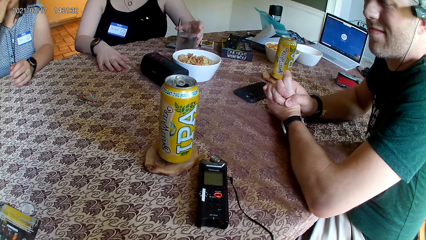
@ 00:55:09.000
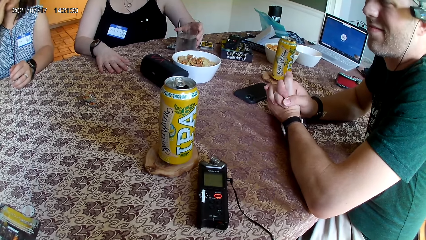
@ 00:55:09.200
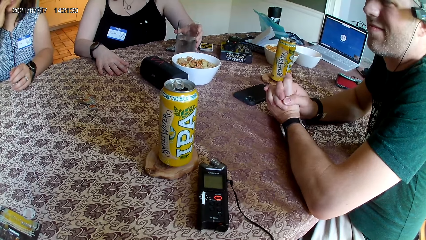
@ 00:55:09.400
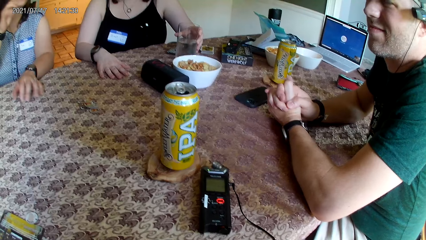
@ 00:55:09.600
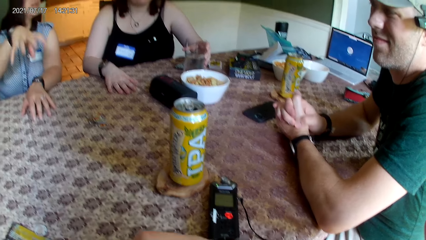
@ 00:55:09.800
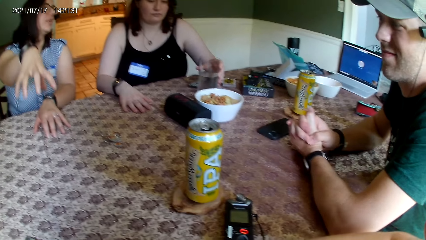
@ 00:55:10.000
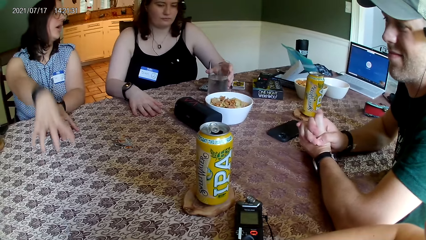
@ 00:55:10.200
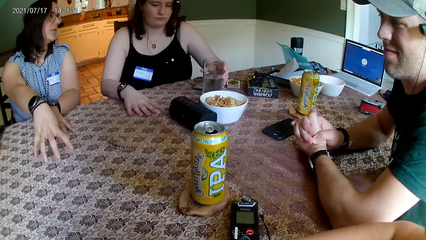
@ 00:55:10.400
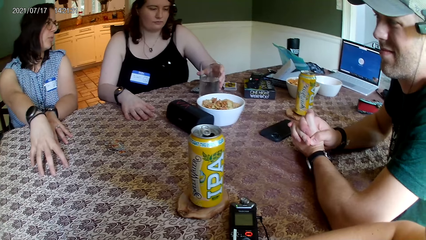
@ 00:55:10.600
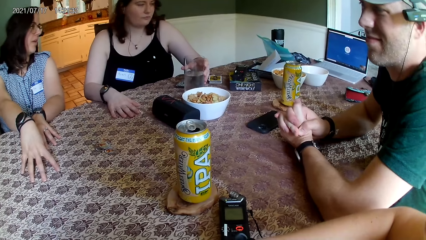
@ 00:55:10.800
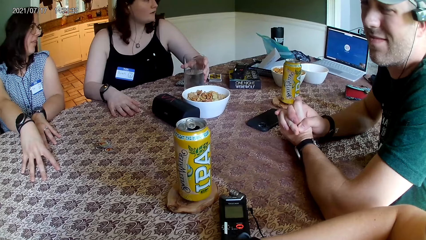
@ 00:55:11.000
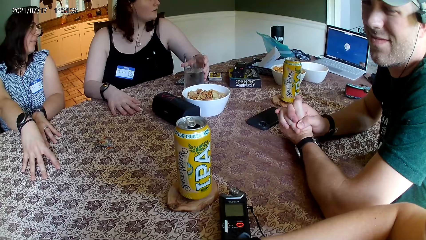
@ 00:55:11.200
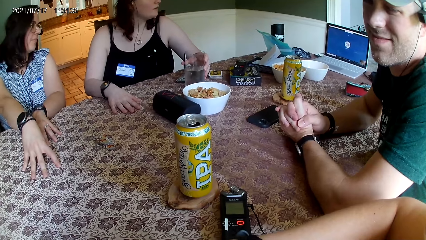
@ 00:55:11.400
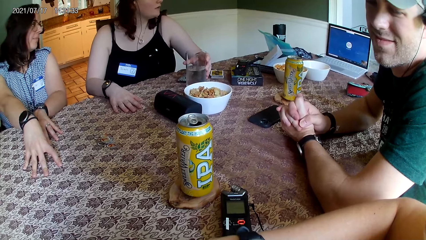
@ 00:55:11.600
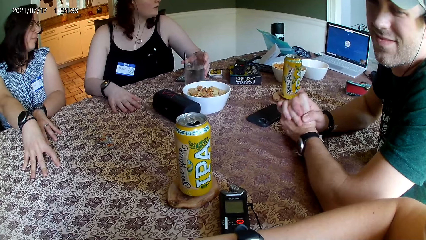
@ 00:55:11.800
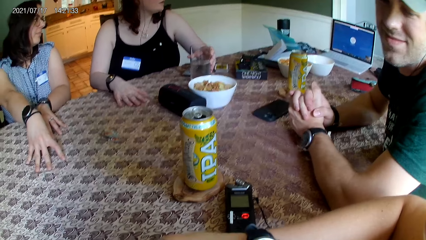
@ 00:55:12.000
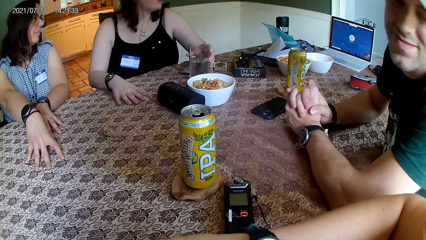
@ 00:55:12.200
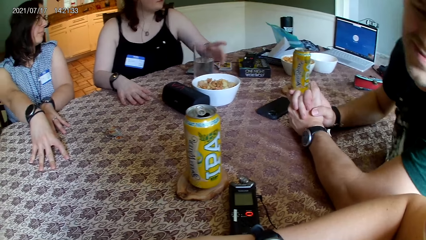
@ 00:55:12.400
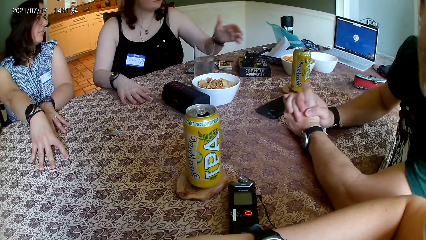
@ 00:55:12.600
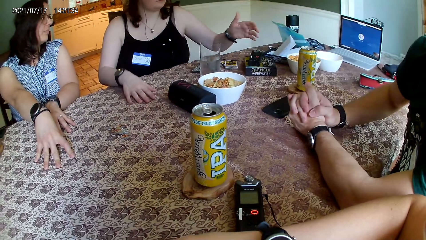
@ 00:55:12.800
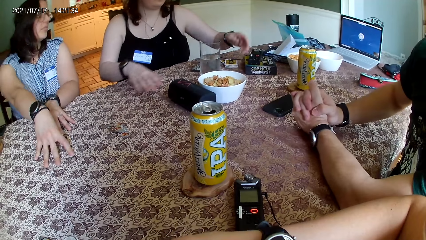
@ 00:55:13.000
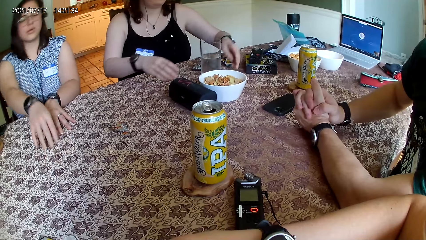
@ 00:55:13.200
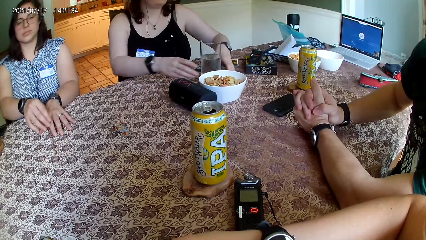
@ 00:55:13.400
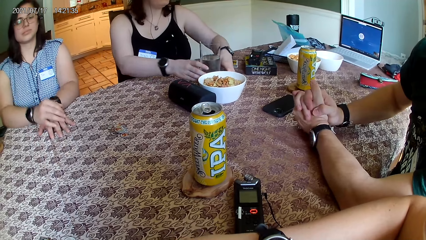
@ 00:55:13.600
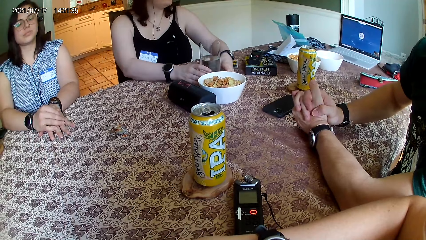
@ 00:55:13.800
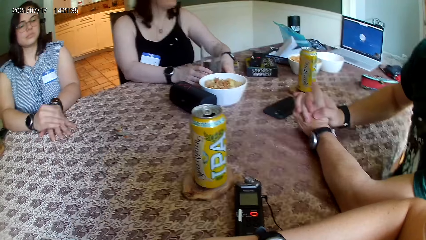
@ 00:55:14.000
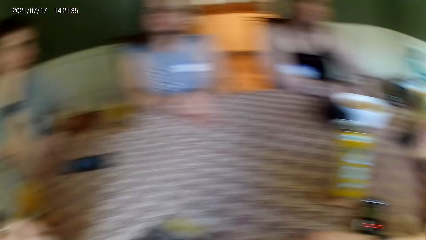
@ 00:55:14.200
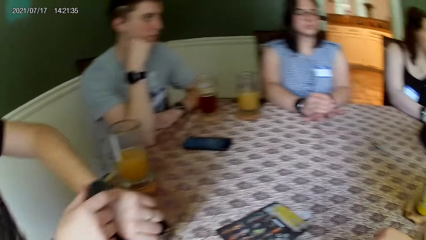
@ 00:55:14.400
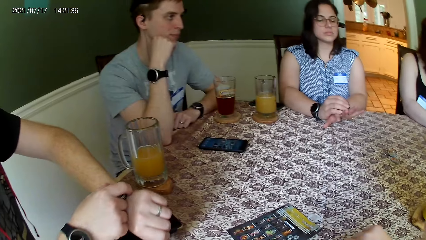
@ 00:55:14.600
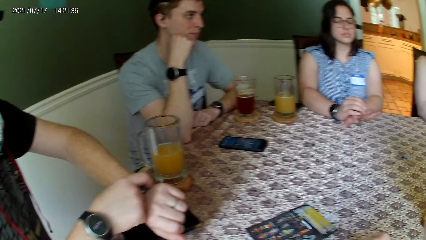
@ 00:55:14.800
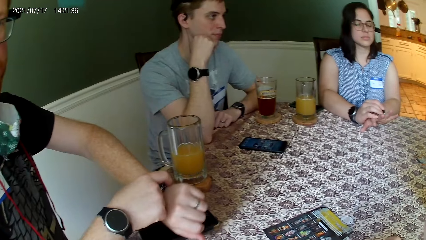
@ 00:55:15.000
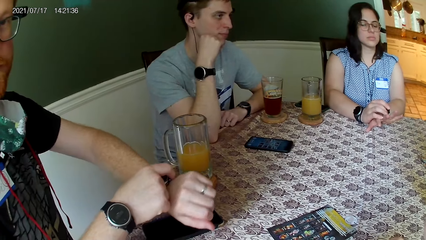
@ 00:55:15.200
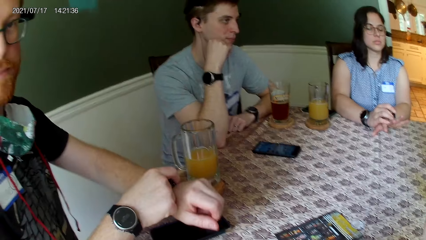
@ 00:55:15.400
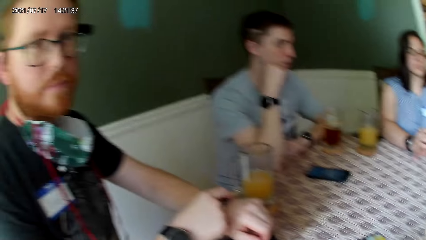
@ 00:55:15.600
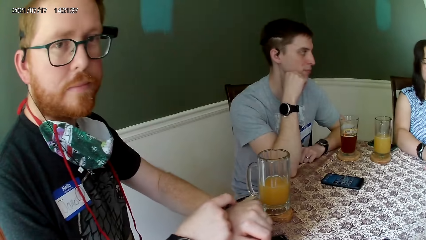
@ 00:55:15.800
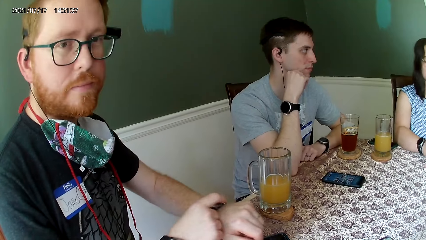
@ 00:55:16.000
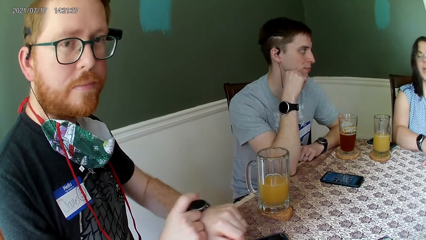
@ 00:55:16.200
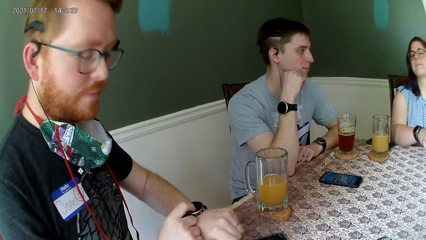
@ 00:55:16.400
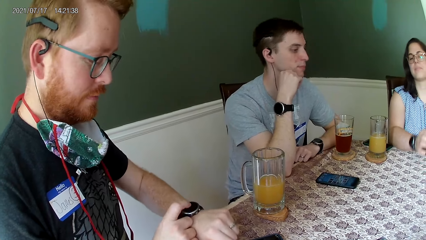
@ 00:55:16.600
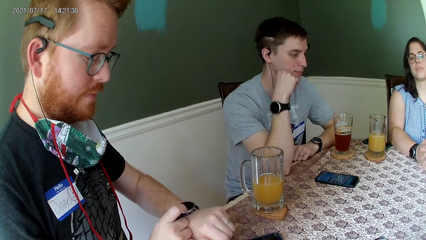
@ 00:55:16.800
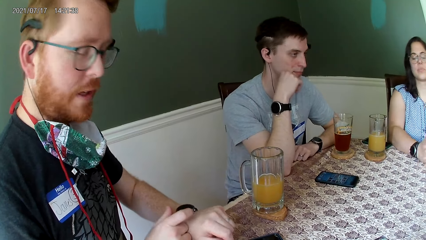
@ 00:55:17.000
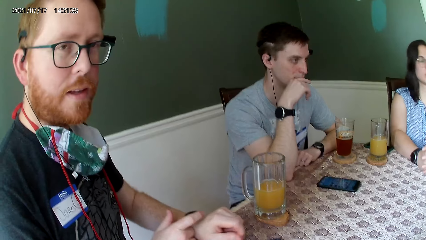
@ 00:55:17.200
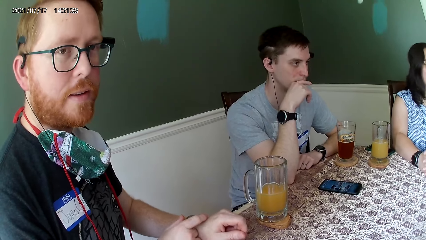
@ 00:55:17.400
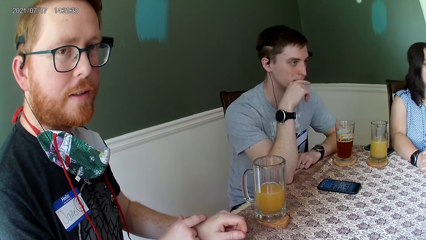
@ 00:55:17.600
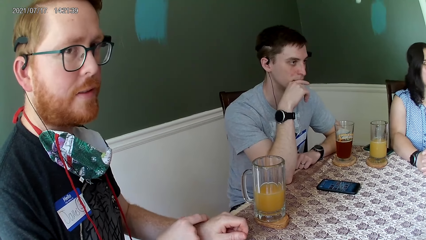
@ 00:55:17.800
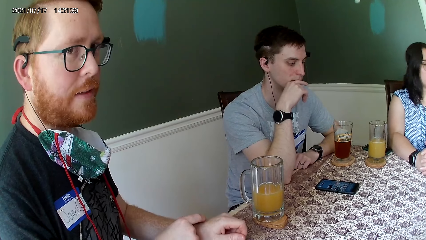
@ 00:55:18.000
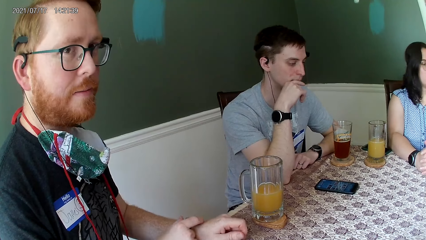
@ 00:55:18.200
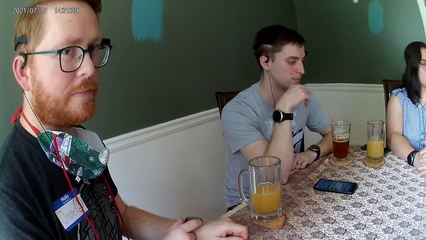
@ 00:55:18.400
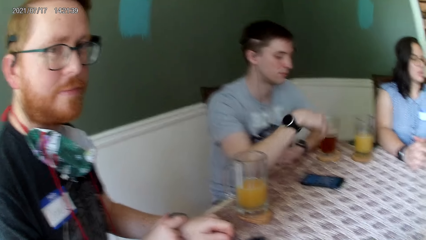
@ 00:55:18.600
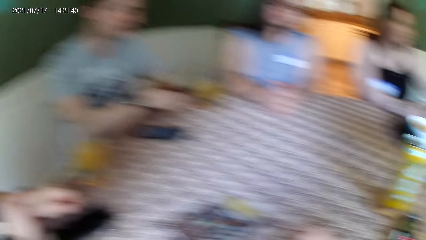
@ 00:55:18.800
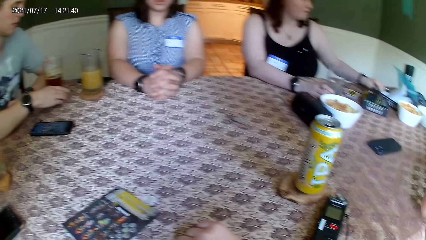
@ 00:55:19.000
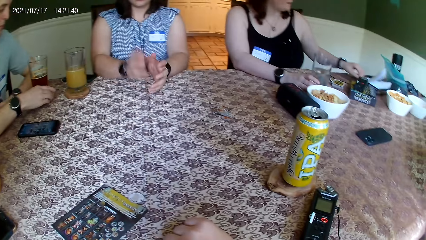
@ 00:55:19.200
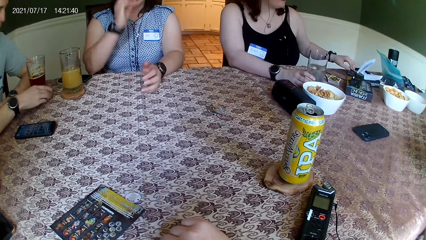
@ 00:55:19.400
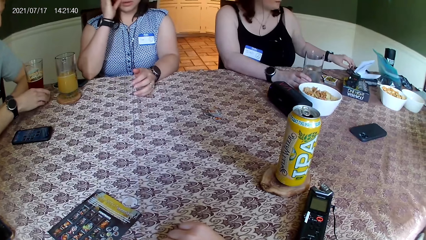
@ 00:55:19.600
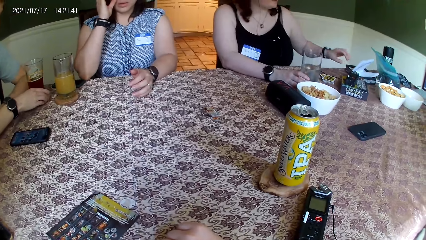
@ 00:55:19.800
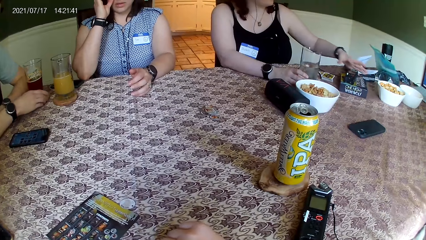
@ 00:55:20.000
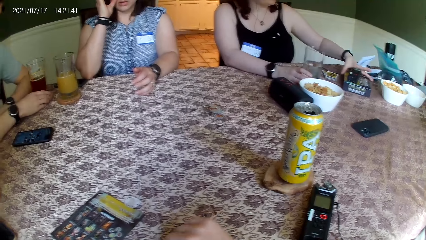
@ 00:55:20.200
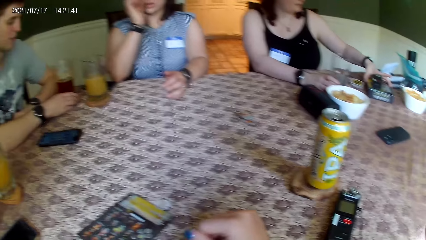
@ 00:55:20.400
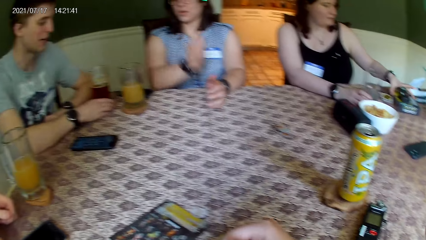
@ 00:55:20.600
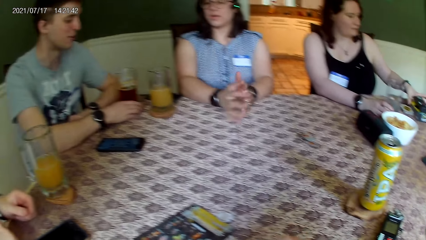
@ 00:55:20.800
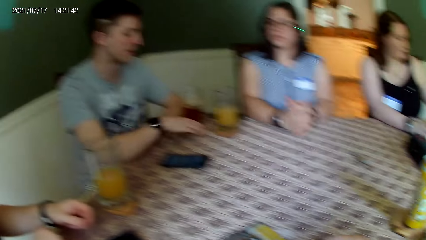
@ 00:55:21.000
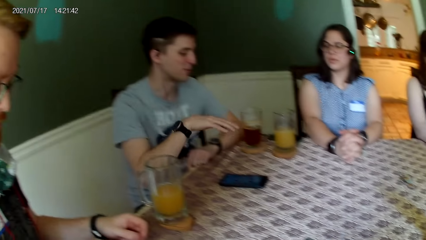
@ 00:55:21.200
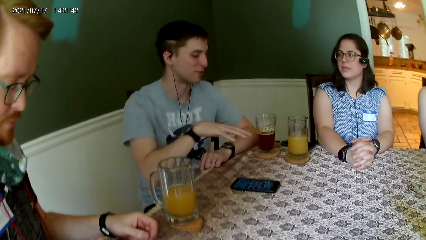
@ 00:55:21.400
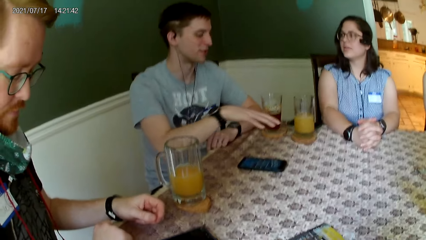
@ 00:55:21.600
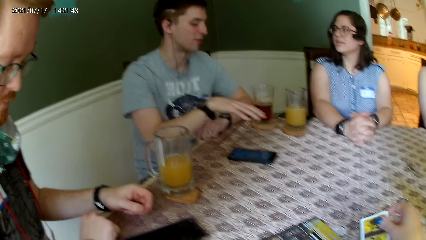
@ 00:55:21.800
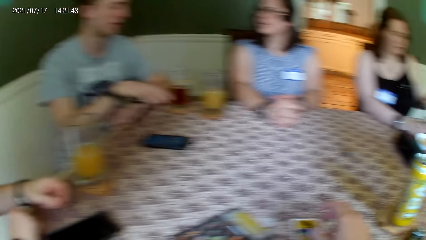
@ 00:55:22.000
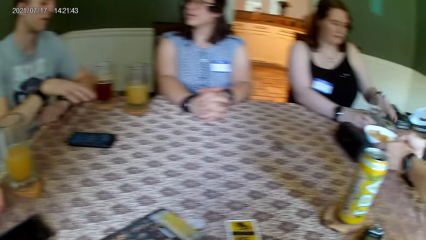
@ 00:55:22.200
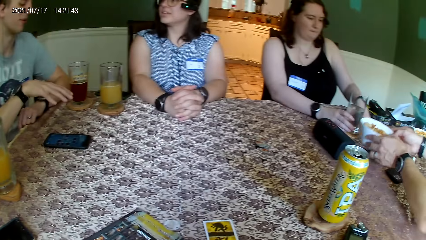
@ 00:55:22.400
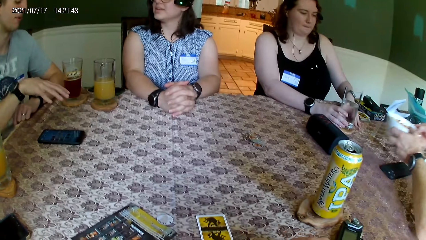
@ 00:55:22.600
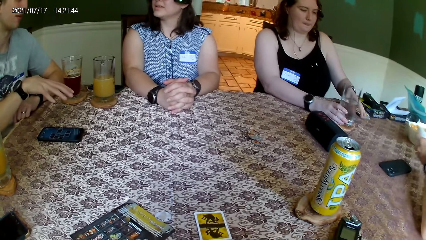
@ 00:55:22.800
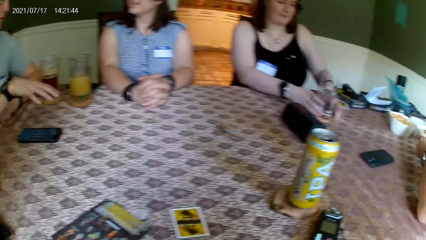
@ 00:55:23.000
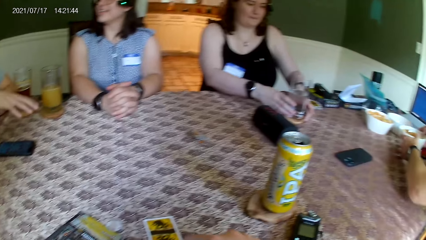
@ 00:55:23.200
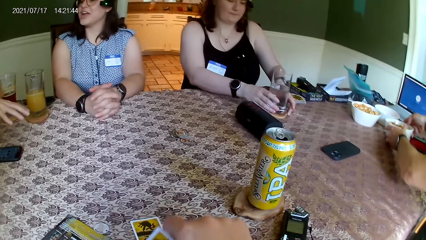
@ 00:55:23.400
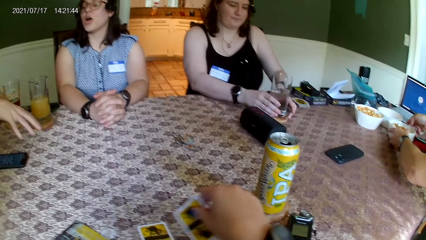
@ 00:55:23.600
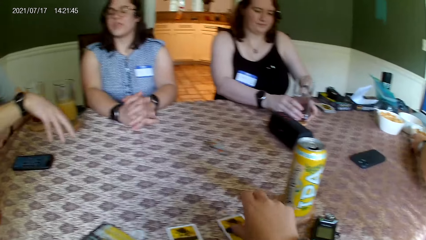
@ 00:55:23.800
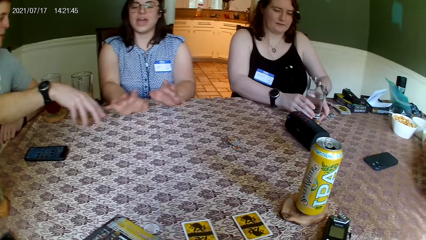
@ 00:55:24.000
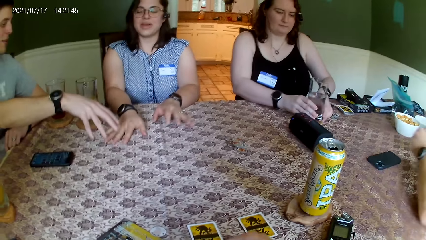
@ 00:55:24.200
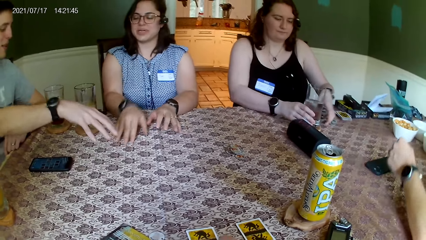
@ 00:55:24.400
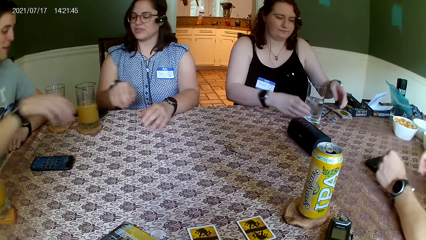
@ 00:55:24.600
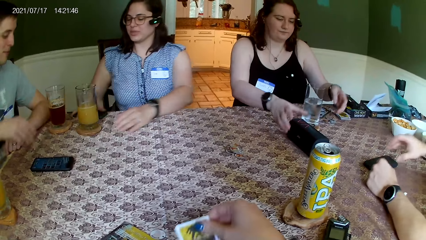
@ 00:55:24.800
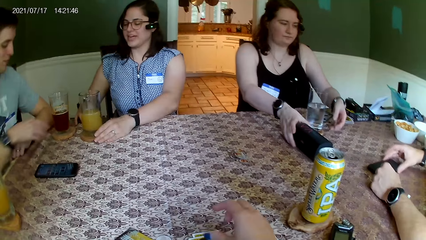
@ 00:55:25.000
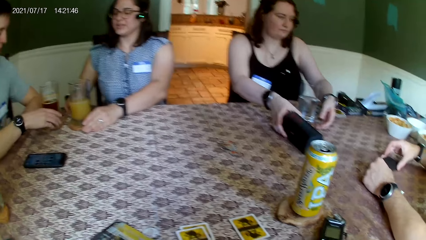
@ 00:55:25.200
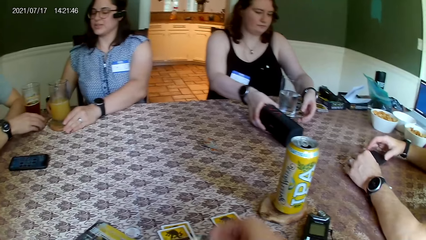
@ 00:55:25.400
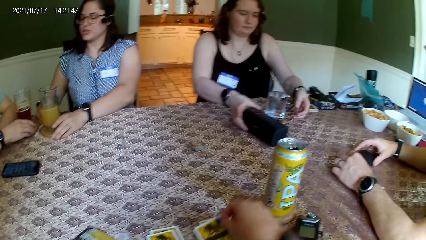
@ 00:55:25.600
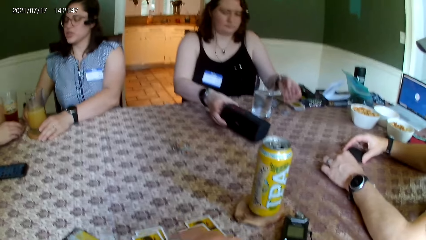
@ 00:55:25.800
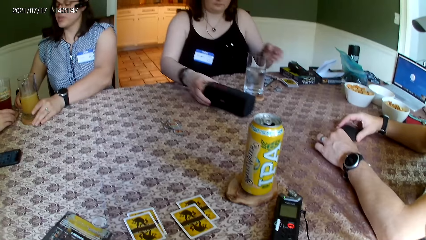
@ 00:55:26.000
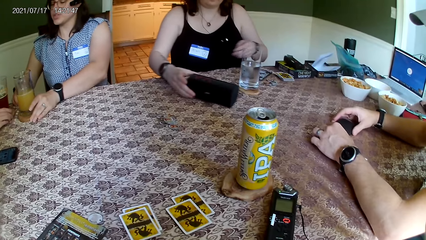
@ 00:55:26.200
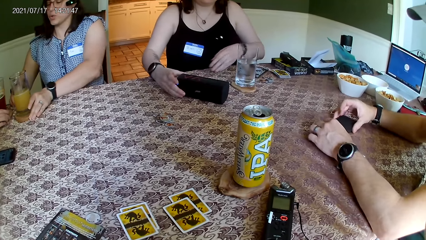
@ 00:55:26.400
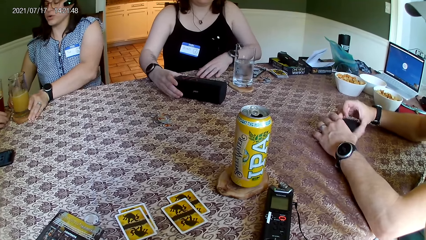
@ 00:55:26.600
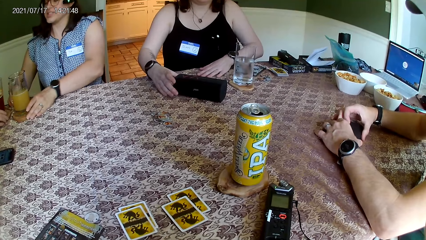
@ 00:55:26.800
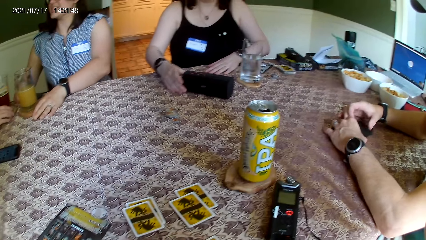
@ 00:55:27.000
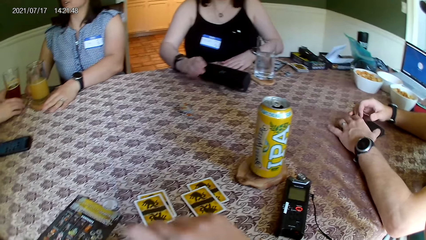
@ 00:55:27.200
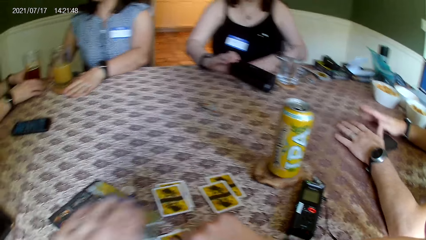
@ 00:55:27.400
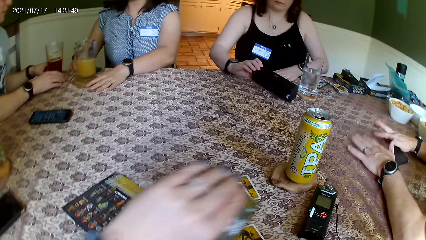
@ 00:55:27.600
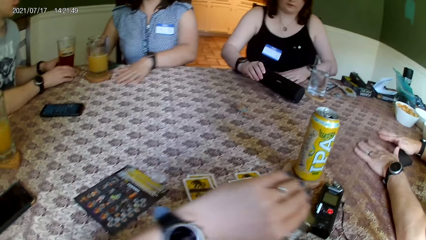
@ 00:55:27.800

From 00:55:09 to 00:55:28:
The camera wearer converses with a man. The man adjusts his watch. The man converses with the camera wearer. The man interacts with a woman. Another man picks up a white plate of snacks from the table with both hands. Another woman holds a glass of water with both hands. The camera wearer shares cards on the table. The other man places the white plate of snacks in his hands on the table. The other woman holds a wireless speaker with her right hand.
